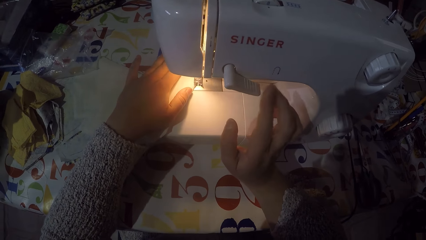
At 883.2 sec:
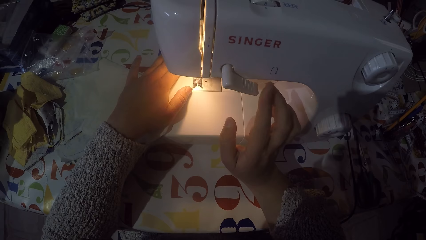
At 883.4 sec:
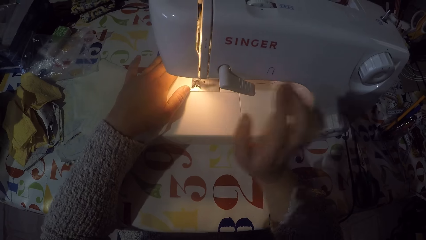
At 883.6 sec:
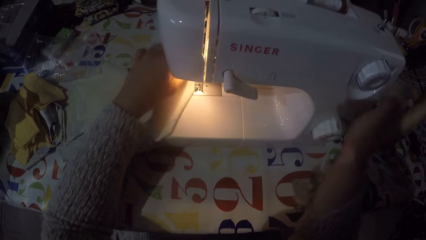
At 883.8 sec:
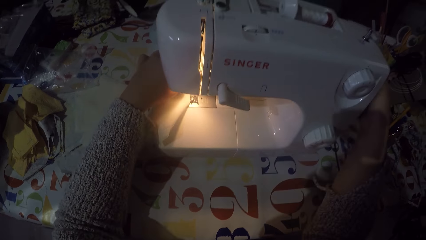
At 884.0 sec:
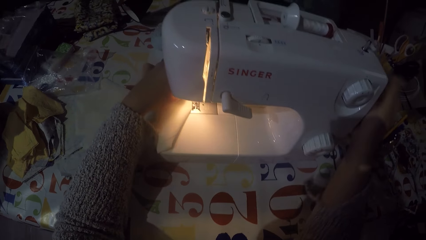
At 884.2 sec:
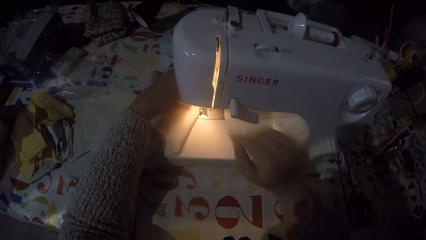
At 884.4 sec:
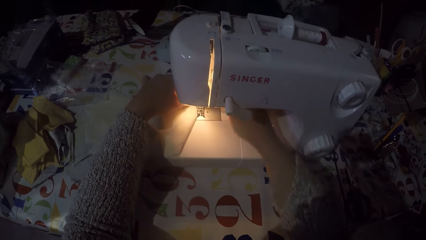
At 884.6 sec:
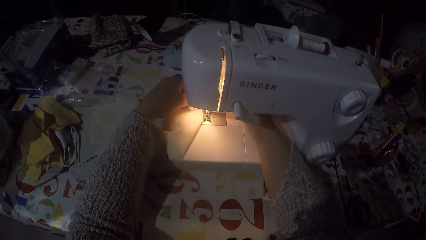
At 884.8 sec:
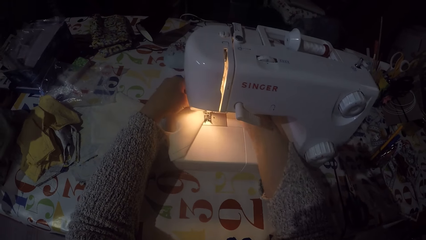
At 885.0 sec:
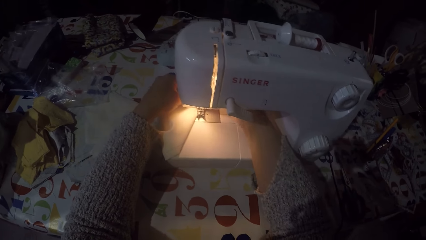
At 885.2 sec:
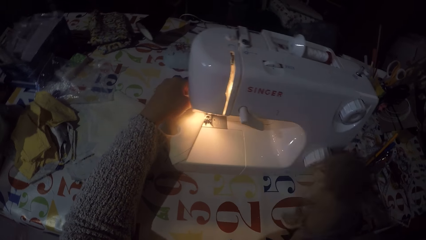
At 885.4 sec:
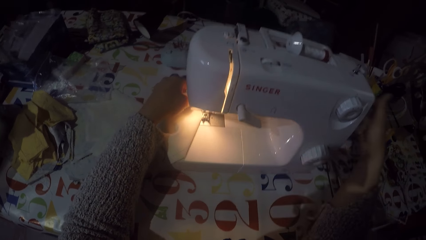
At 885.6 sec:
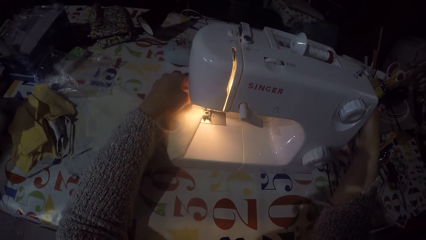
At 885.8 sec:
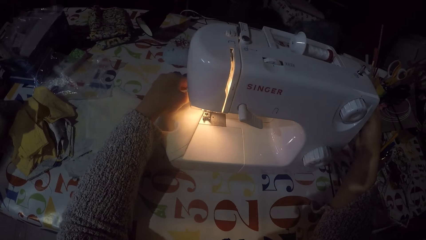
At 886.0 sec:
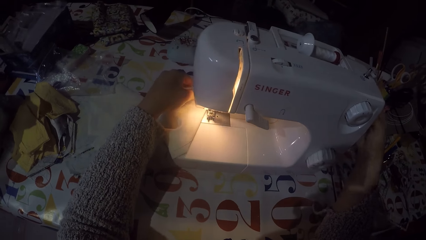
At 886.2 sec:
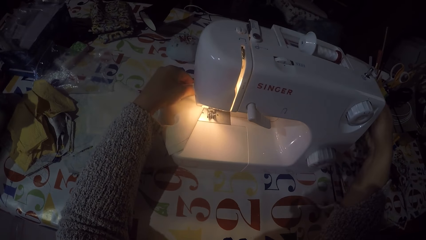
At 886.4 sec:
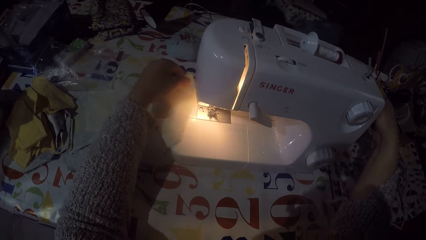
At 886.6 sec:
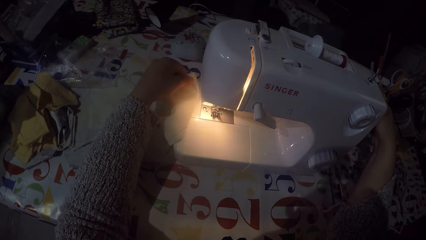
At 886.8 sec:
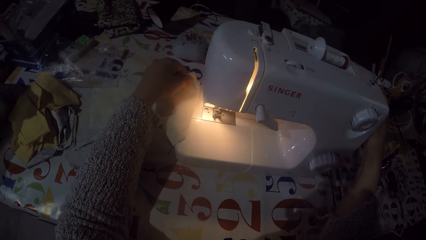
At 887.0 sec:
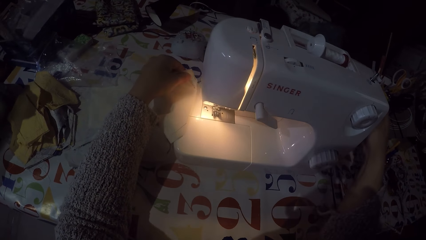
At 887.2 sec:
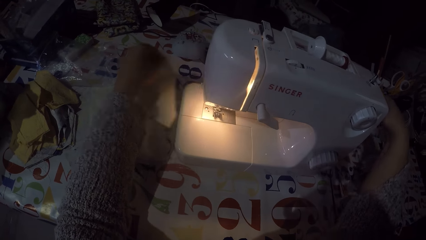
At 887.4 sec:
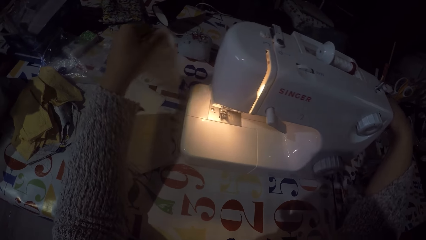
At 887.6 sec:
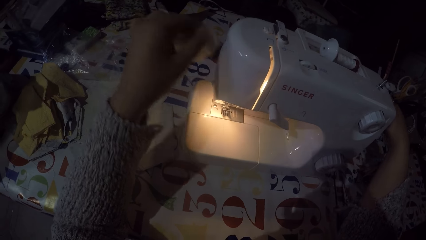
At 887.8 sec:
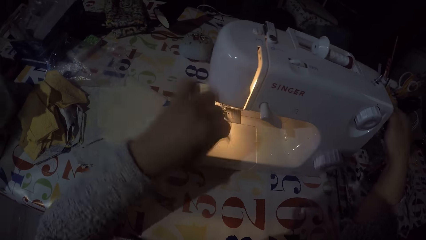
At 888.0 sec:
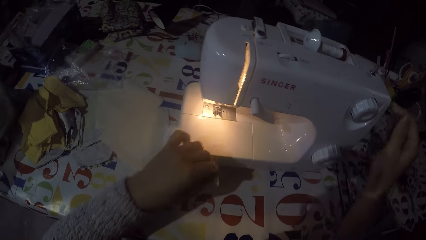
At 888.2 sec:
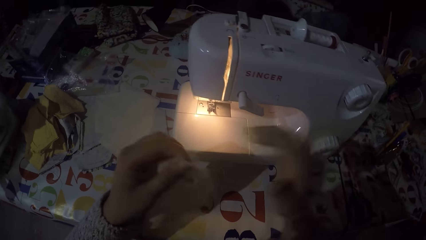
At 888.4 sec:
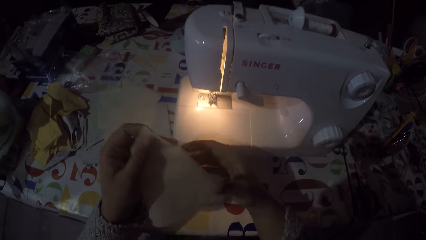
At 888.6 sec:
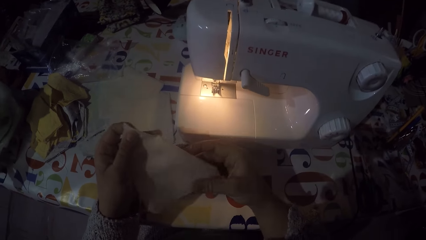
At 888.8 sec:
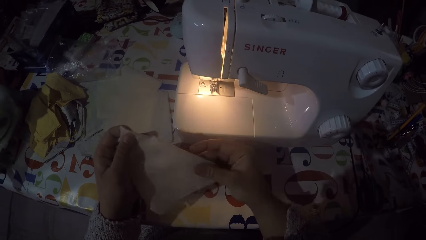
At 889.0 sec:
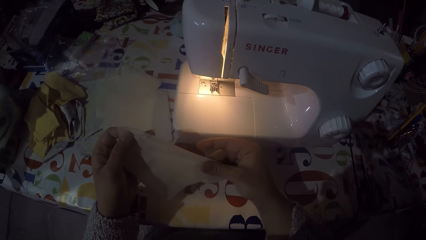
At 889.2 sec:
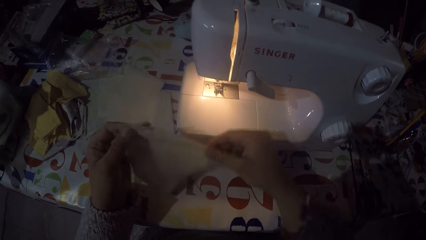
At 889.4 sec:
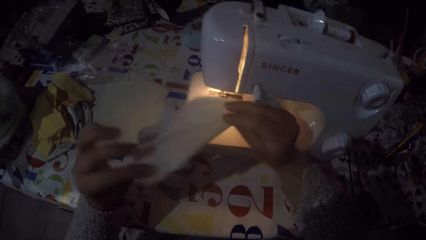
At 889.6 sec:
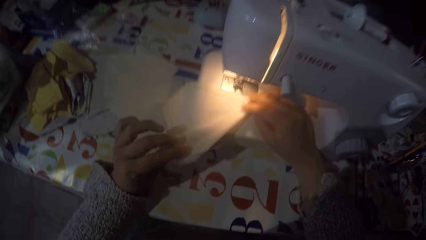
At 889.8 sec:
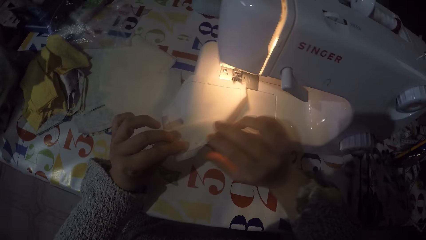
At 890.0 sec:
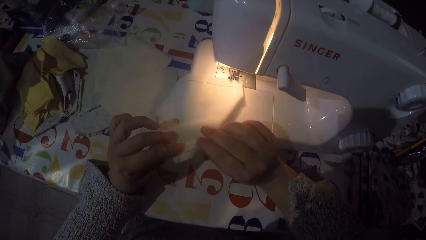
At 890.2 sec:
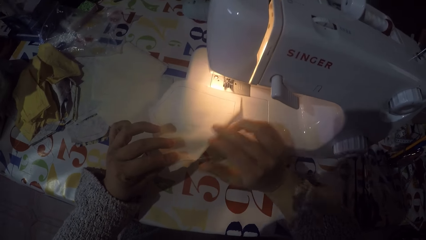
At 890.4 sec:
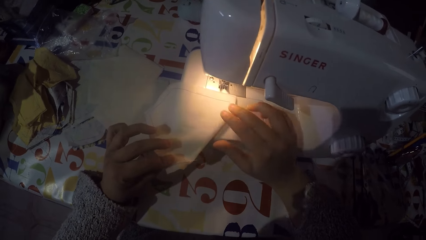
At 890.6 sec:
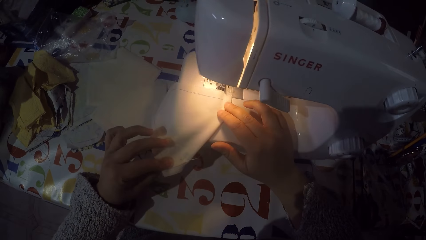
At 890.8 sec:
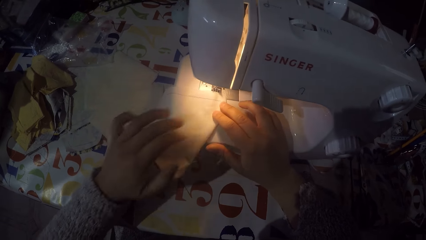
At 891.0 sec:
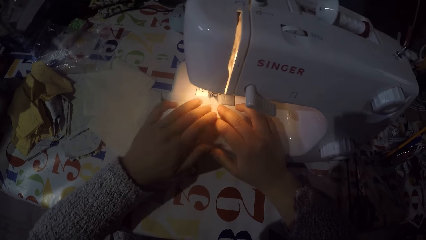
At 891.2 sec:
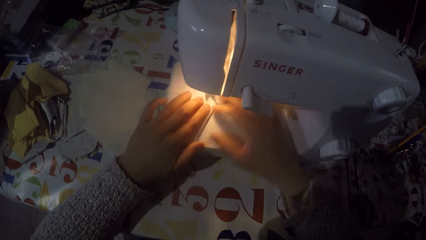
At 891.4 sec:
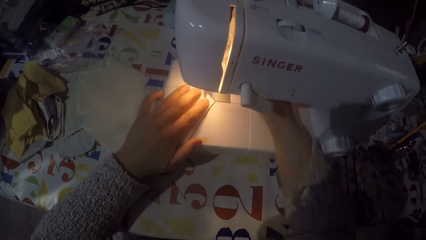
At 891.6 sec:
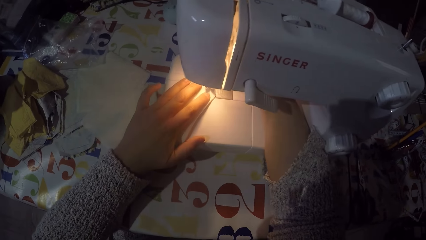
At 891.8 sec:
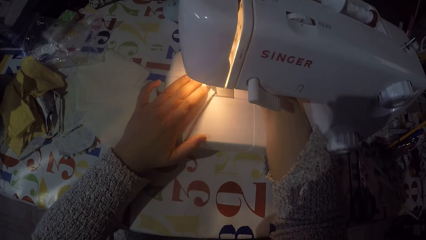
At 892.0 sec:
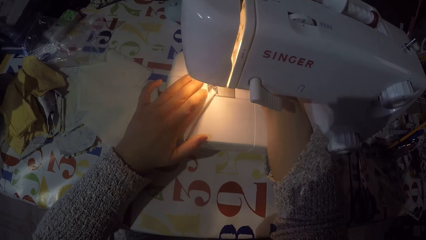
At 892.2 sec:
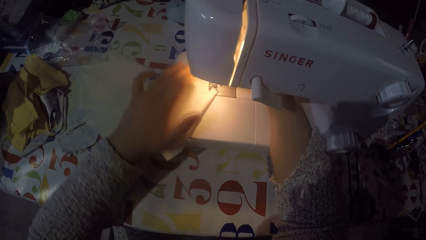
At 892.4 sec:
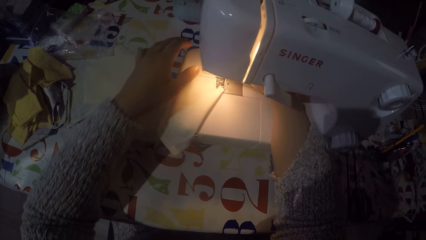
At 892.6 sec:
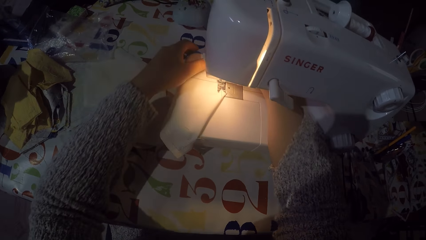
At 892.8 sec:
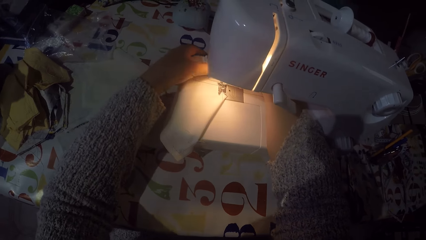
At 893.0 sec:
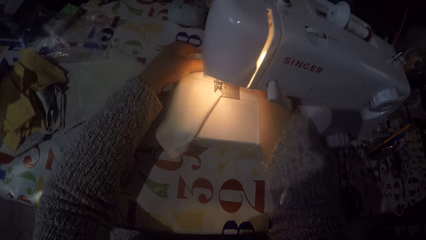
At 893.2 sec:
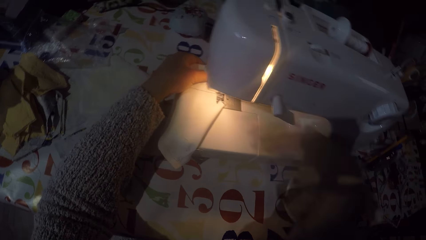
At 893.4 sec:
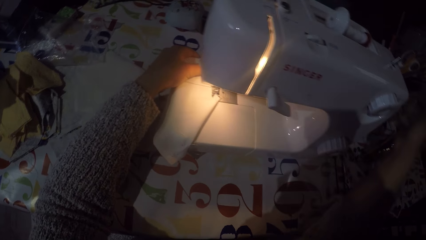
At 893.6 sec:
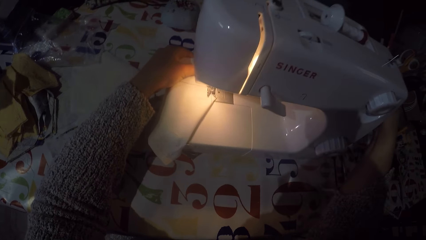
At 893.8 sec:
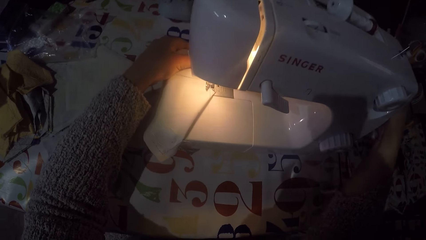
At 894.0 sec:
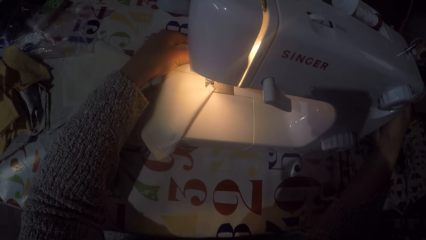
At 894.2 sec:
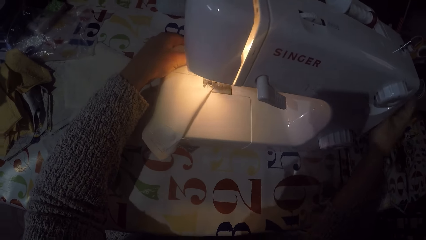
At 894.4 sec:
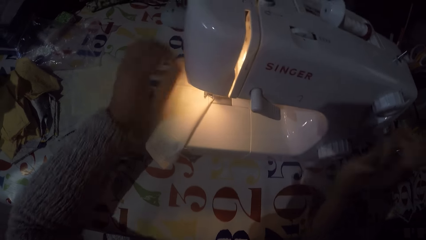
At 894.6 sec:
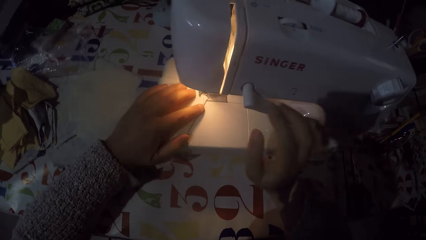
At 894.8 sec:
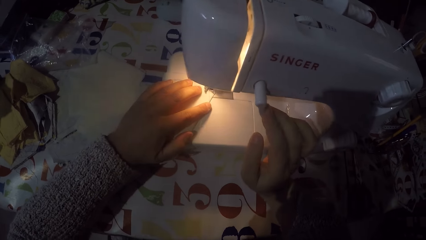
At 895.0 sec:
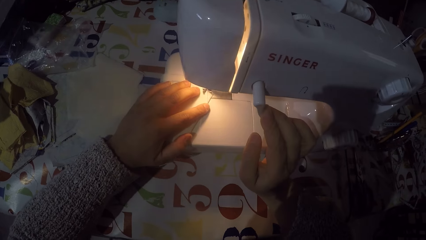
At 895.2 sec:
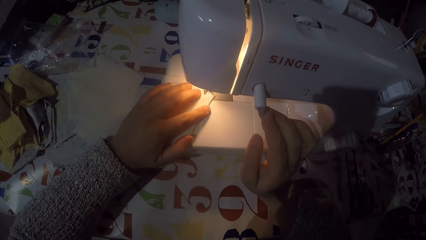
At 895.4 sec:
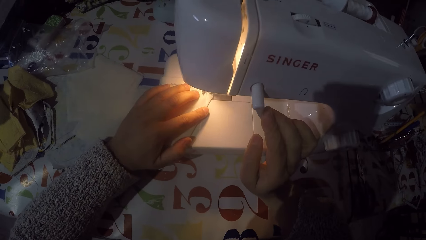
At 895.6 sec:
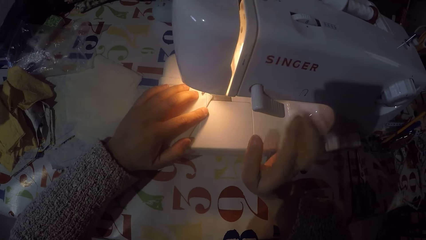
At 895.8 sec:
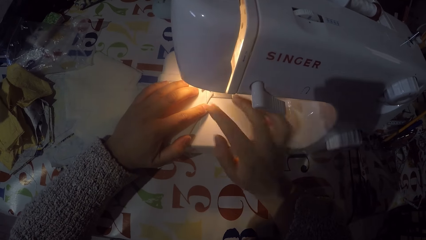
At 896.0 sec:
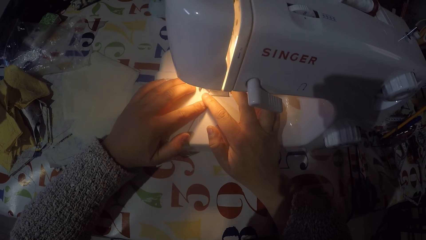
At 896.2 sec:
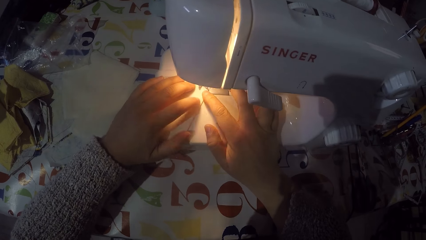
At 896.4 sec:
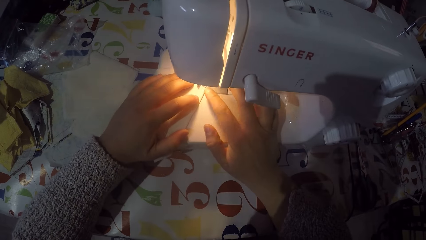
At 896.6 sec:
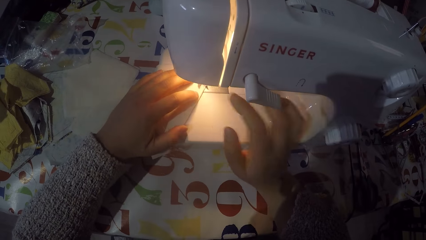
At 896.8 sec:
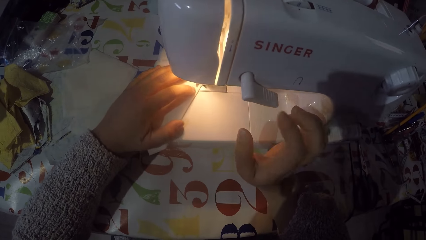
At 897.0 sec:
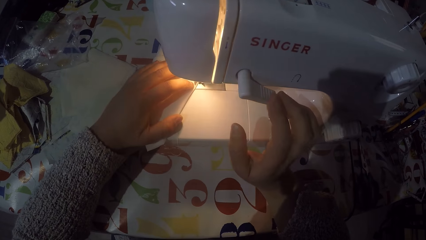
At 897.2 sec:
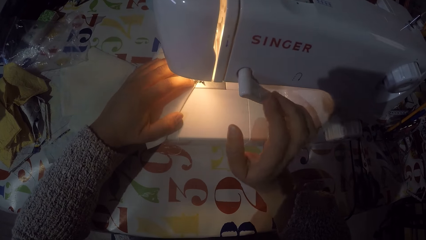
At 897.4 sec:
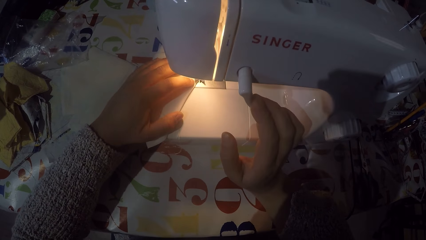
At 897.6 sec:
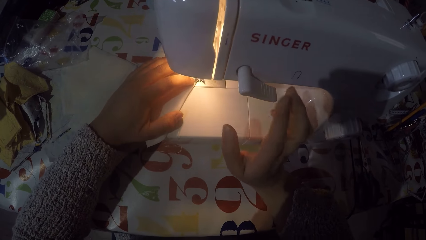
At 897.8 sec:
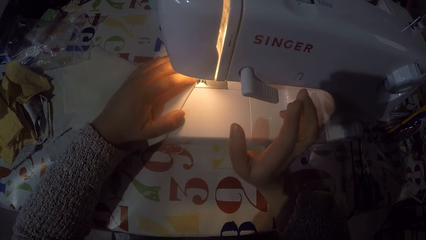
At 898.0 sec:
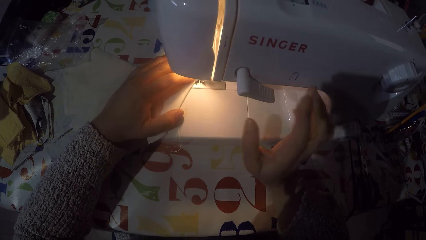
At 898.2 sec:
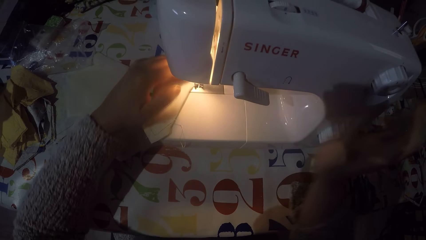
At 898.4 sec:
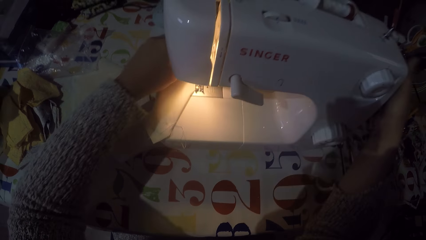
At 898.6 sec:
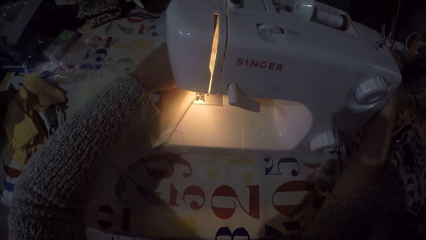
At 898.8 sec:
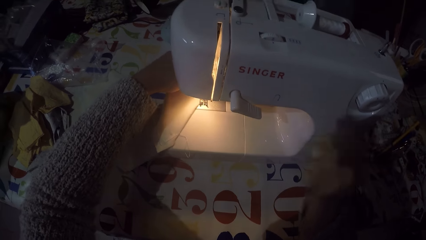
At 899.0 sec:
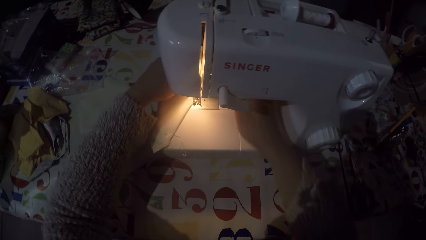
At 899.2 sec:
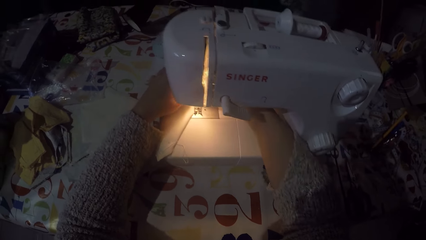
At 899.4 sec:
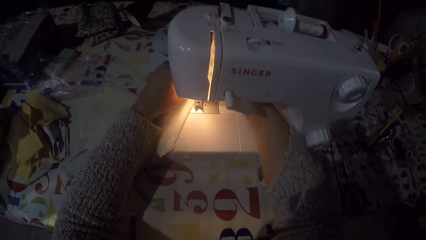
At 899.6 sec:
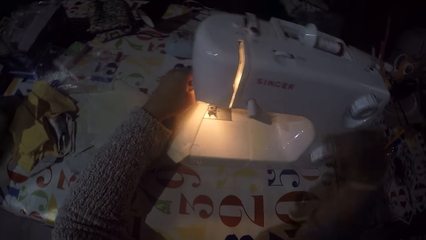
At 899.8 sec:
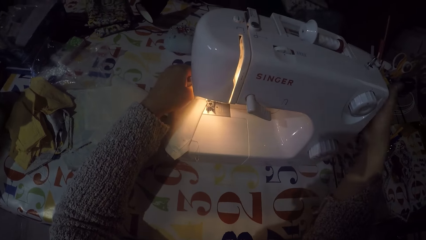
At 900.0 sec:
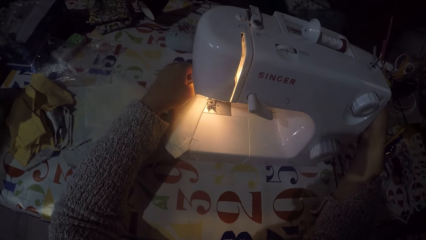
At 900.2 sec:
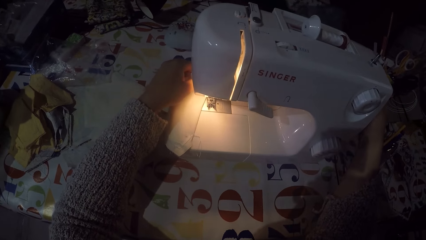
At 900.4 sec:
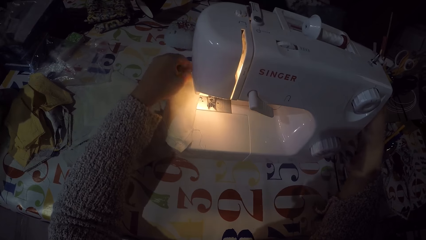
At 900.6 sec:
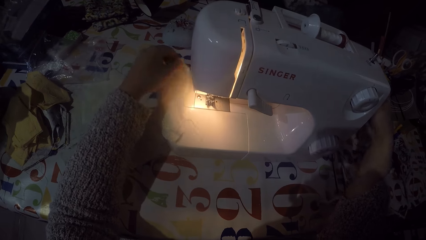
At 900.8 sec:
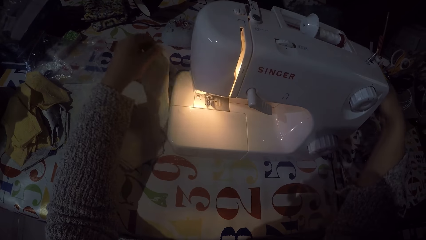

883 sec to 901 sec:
The camera wearer touches the hand wheel. They remove a piece of cloth from the machine. They touch the hand wheel. They cut the sewing thread. They check the piece of cloth. They put the piece of cloth on the sewing machine. They touch the hand wheel. They are sewing the piece of cloth with the machine. They touch the hand wheel. They remove the piece of cloth from the machine.
